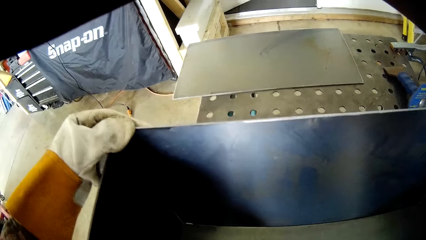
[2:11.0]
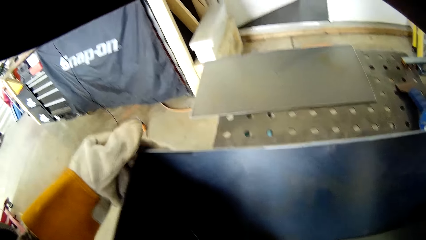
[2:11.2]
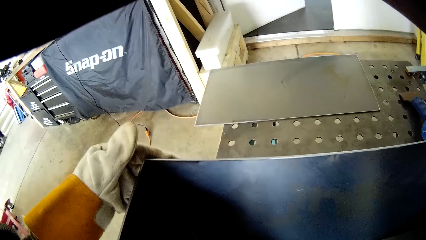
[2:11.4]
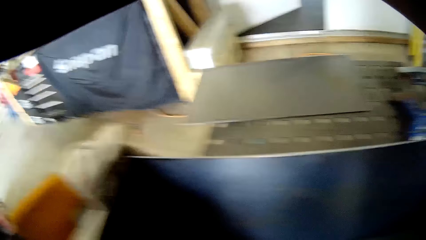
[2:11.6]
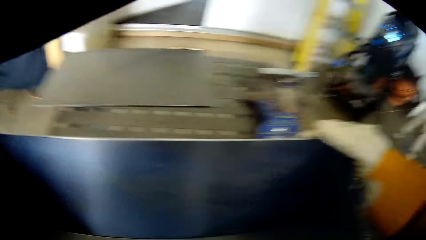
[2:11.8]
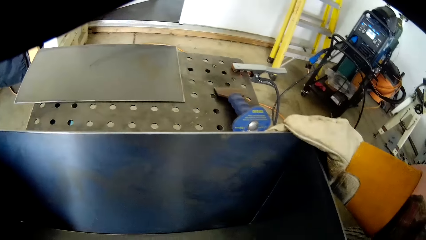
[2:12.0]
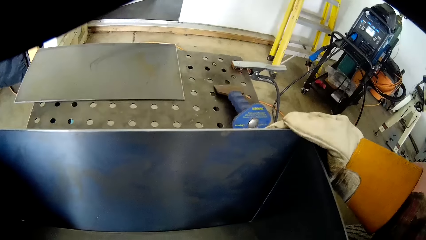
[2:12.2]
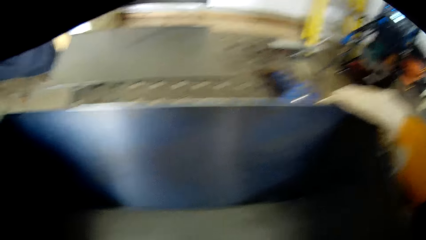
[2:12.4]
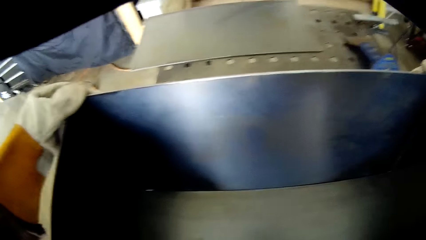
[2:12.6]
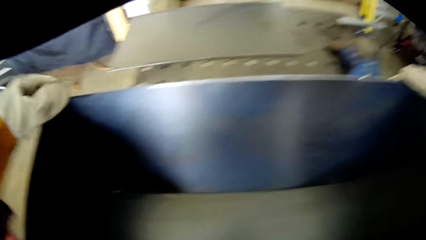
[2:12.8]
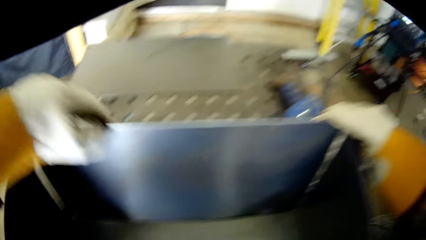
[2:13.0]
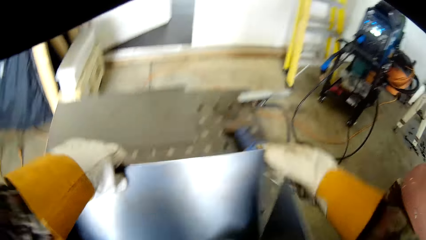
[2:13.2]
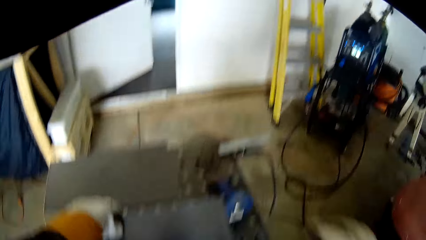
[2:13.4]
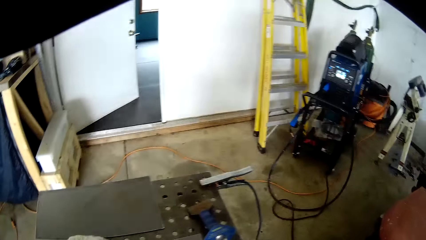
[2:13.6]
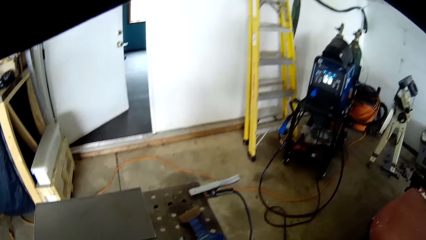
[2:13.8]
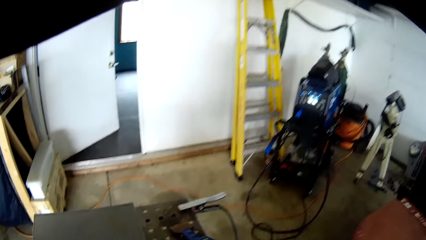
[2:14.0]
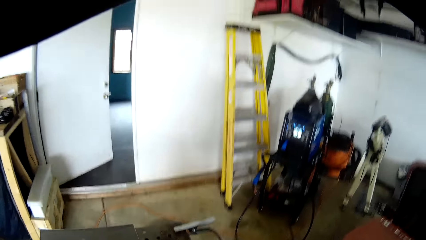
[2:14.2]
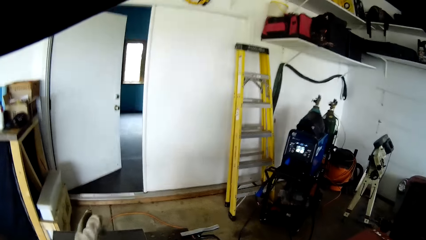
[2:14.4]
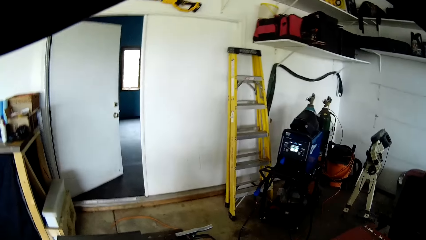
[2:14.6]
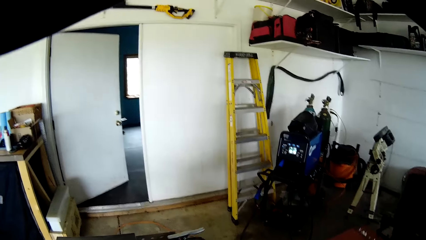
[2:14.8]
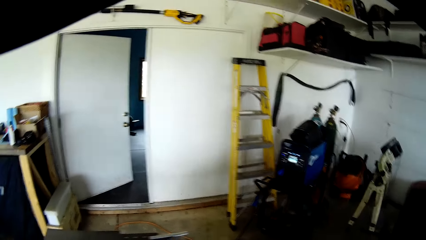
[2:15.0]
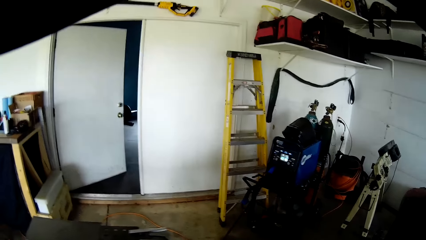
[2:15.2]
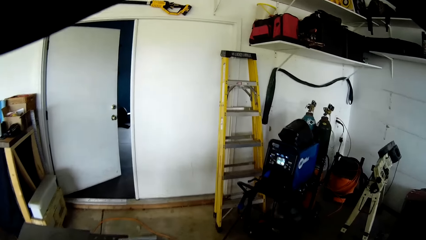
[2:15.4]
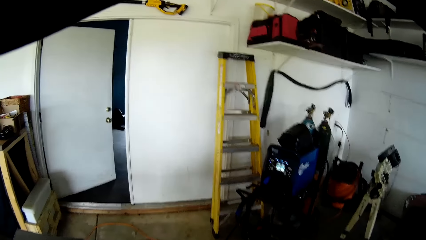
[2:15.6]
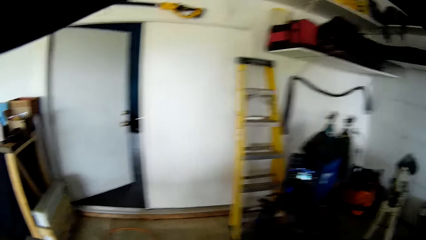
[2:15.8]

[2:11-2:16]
The camera wearer drops the steel sheet in his hands on the welding table with his left hand.

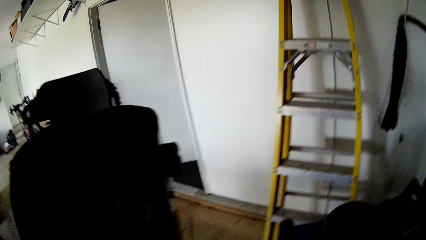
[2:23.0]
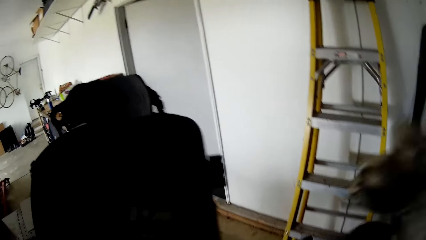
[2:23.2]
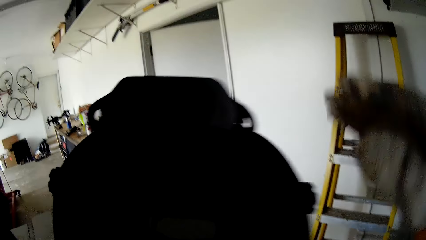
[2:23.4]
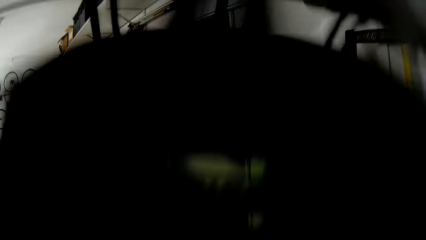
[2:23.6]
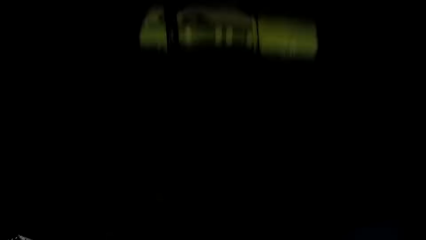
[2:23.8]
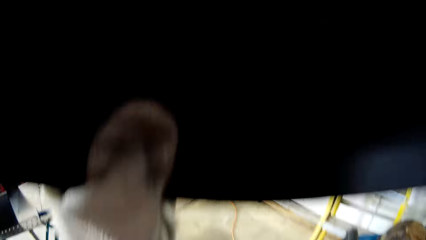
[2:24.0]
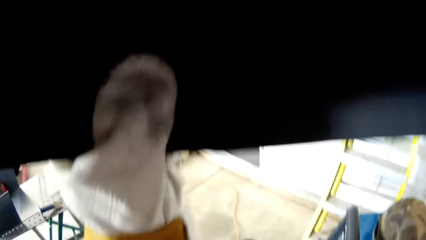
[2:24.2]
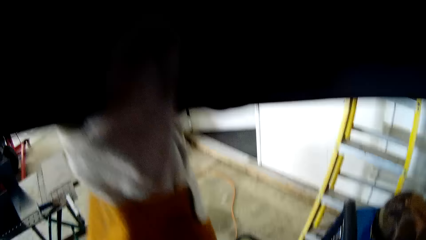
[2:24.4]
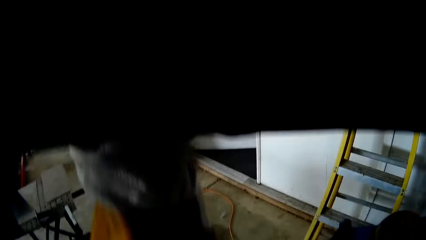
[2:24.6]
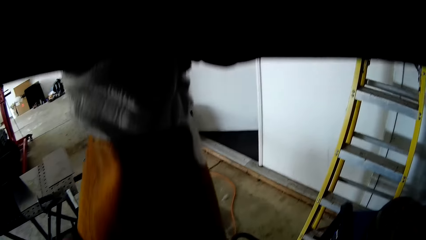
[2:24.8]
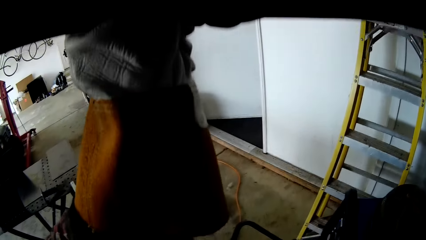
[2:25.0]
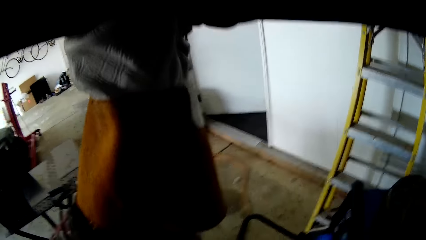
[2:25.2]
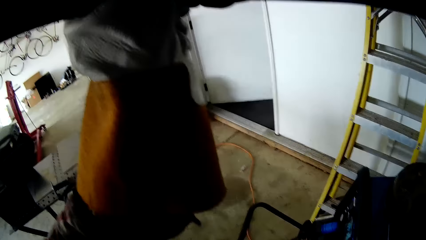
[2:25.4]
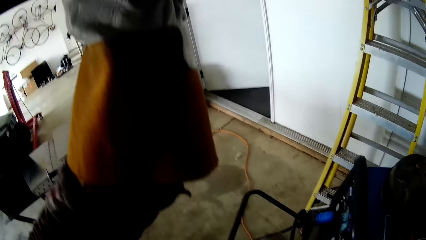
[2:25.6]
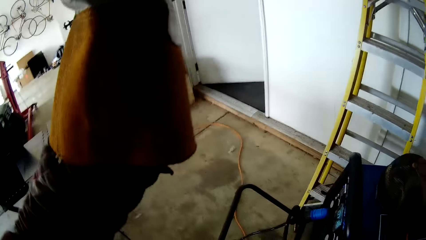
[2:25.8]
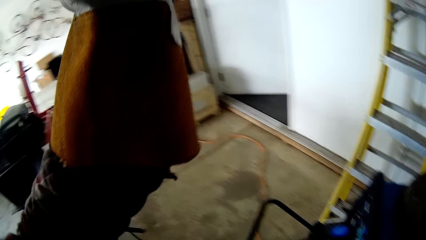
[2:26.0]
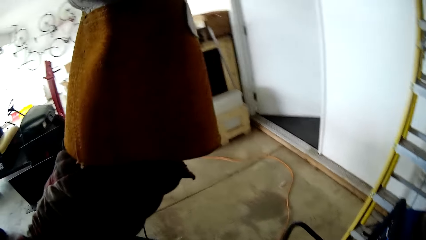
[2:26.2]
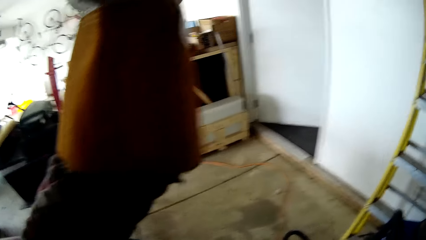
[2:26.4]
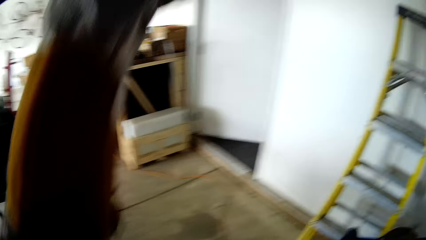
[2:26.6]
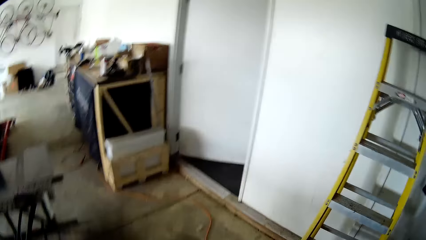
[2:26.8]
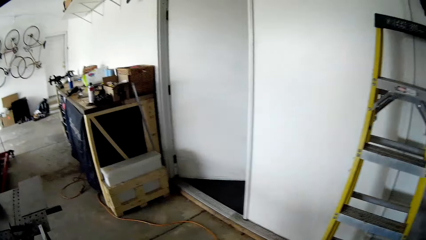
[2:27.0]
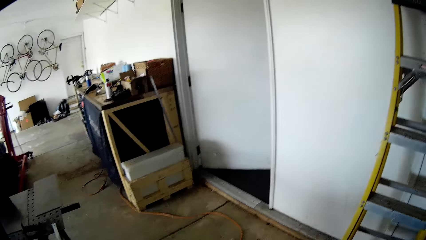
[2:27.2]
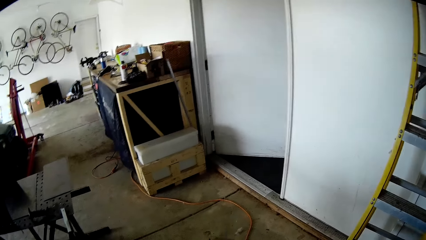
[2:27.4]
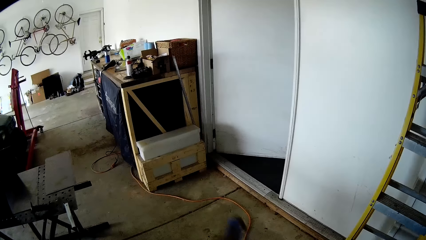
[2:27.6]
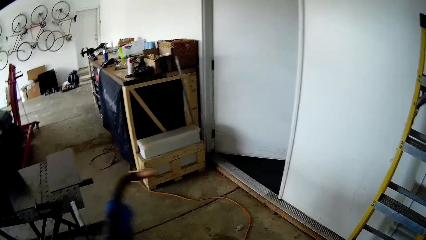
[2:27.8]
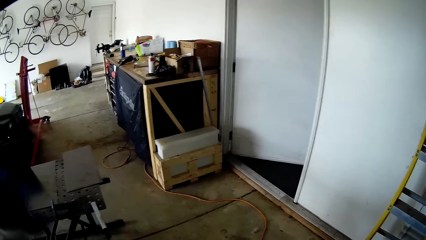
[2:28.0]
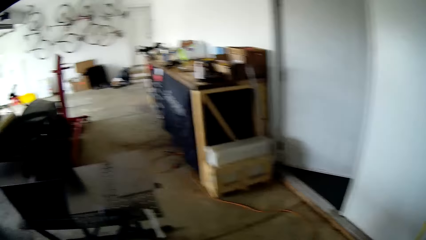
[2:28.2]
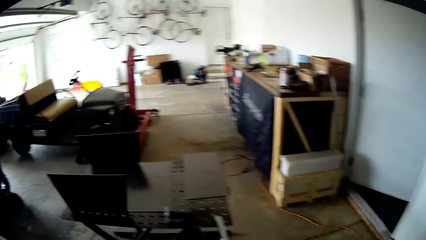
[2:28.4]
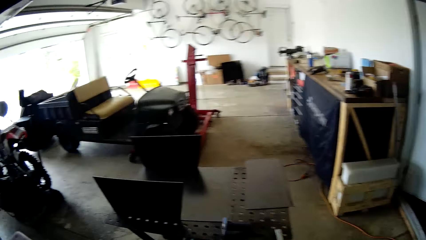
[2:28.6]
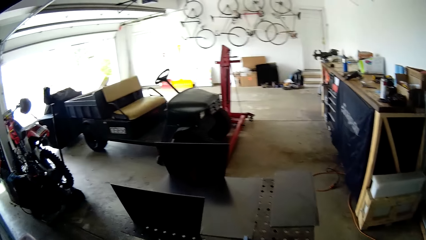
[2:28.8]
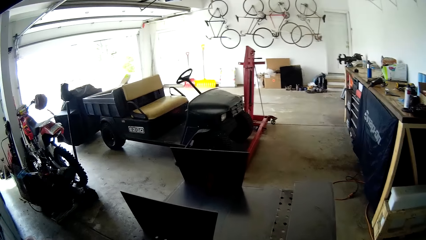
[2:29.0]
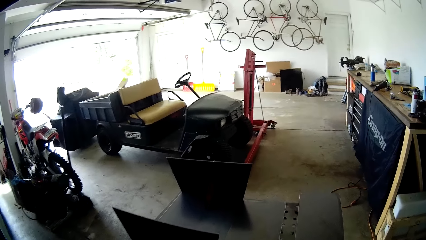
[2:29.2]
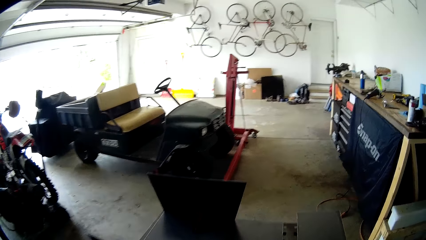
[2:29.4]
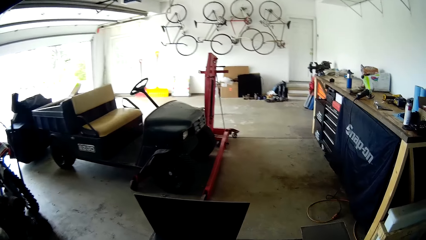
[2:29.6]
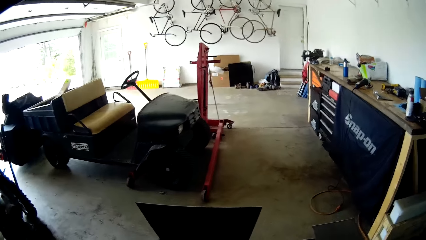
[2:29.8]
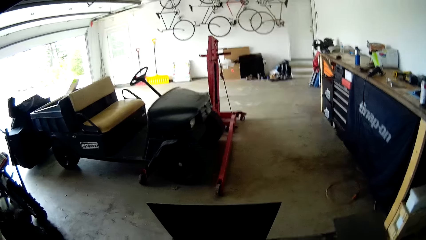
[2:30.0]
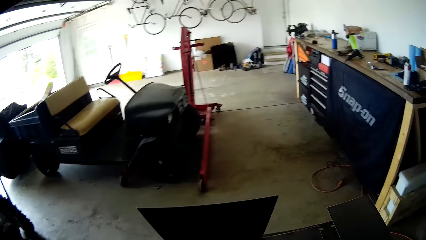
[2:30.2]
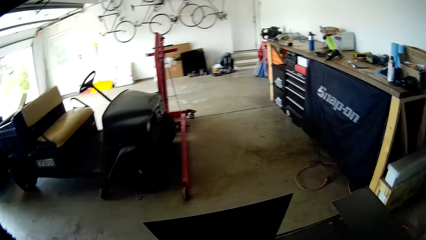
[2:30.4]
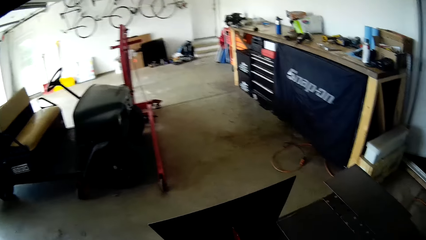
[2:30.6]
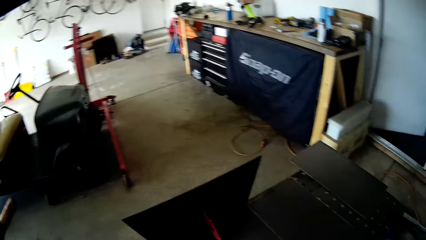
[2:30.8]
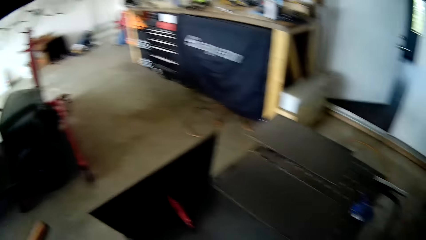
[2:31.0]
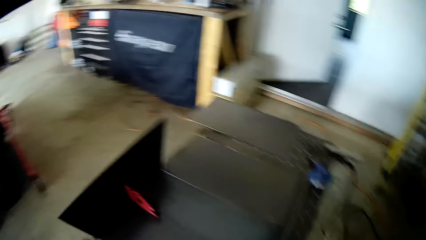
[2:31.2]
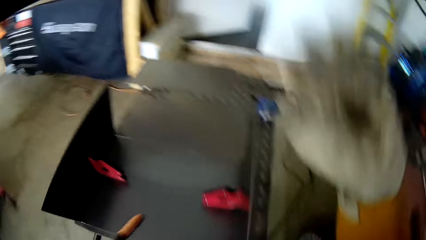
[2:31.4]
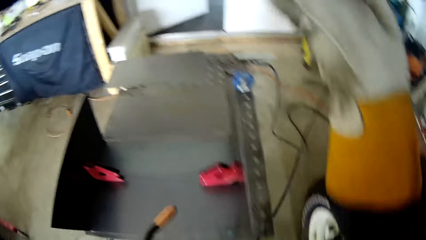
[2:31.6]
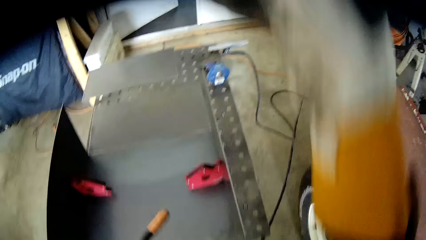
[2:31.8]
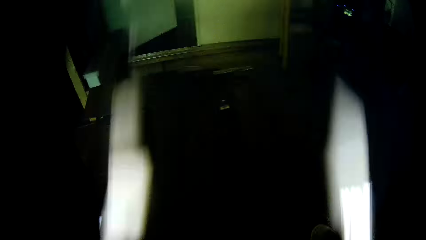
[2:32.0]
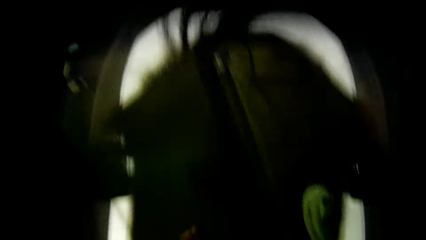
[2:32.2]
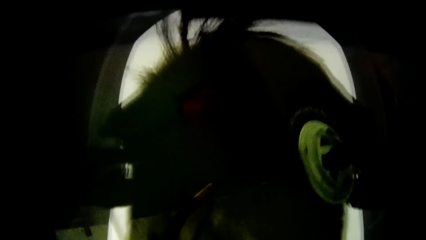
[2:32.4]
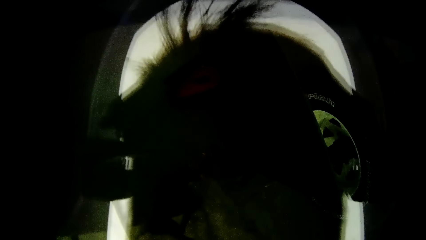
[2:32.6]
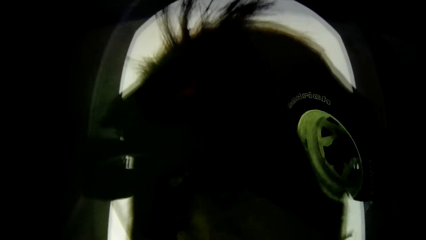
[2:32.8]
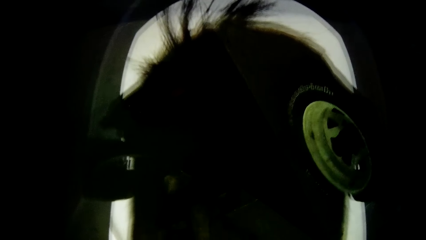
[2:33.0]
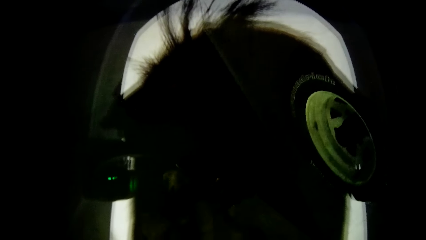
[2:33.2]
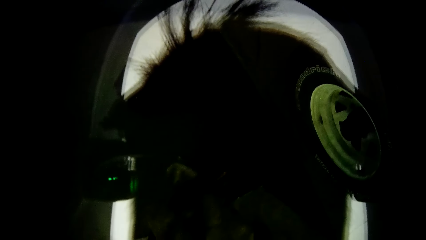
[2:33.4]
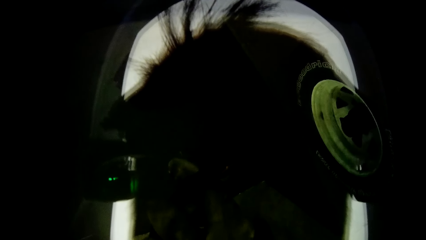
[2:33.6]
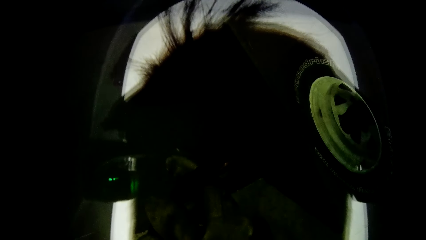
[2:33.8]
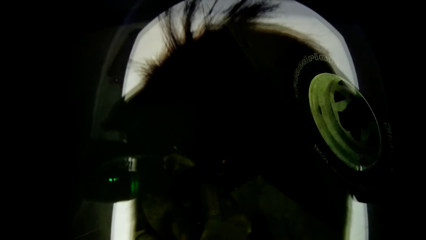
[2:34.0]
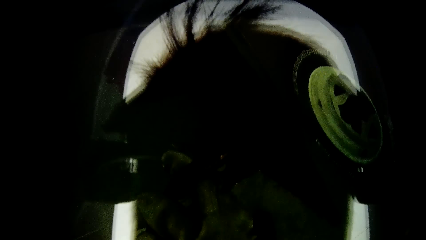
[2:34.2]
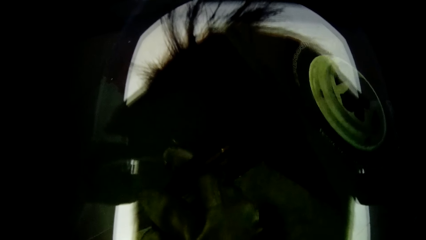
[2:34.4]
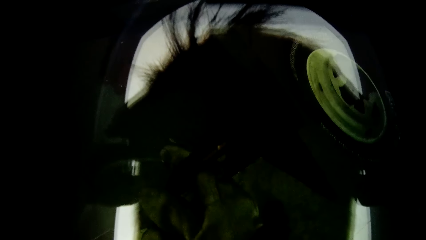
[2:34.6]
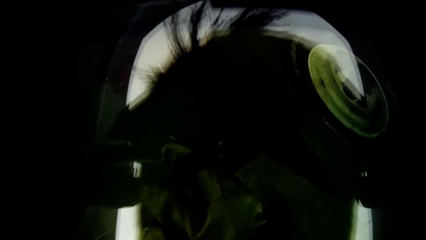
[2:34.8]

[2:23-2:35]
The camera wearer takes an electrode holder. He wears the welding helmet on his head with both hands. He picks up the welding nozzle with his left hand. He walks to the welding table. He pulls the welding helmet over his face with his right hand.
